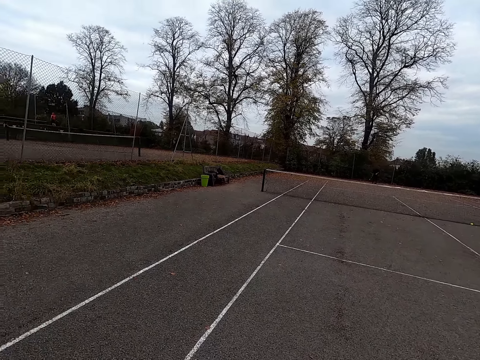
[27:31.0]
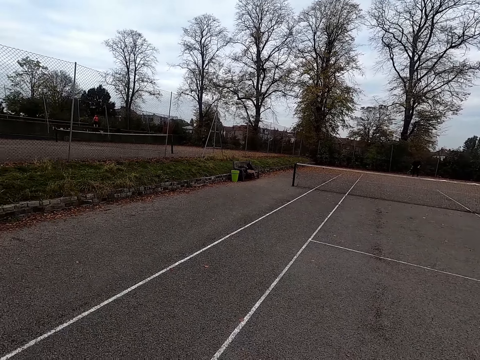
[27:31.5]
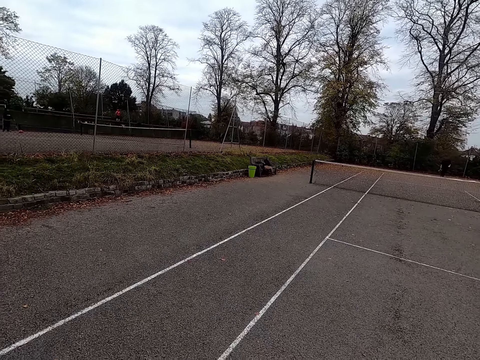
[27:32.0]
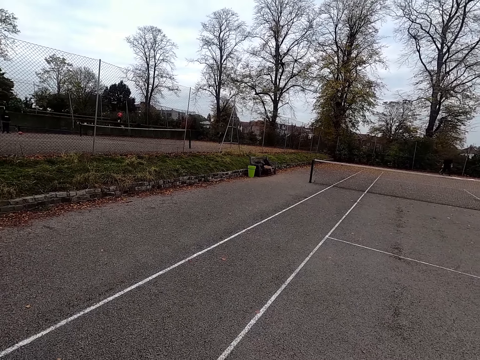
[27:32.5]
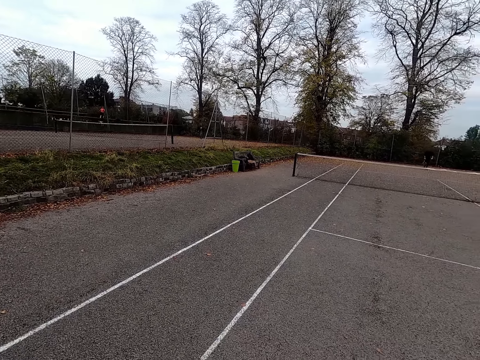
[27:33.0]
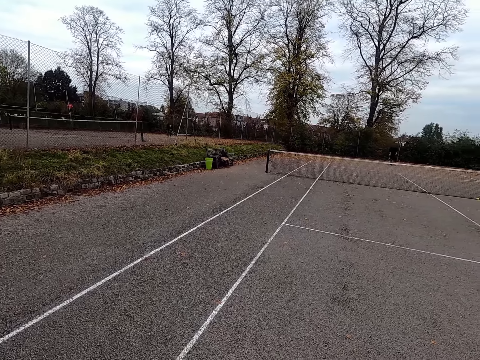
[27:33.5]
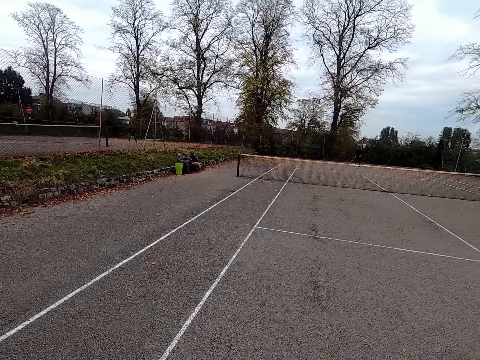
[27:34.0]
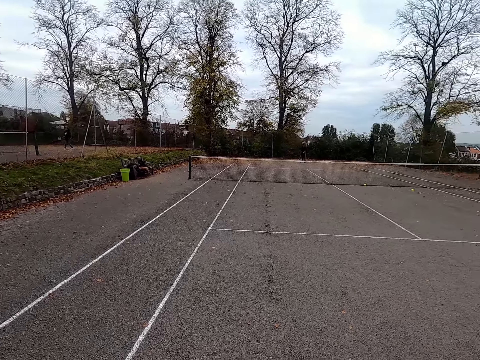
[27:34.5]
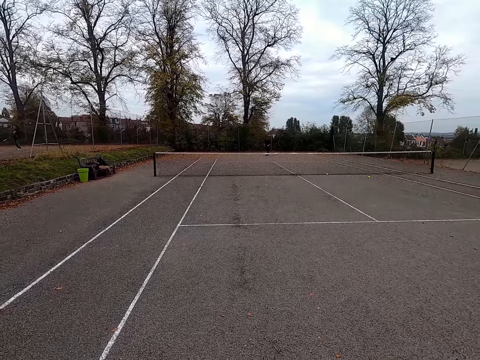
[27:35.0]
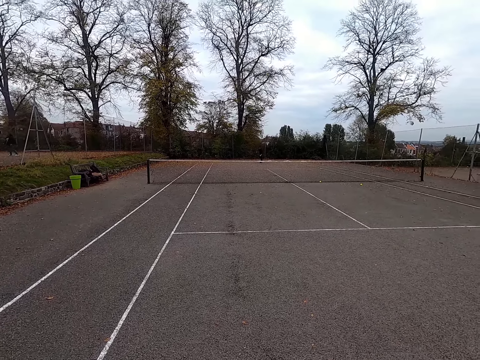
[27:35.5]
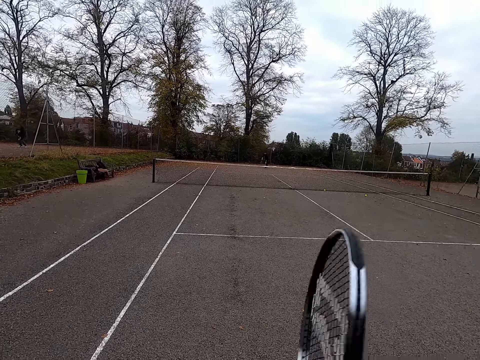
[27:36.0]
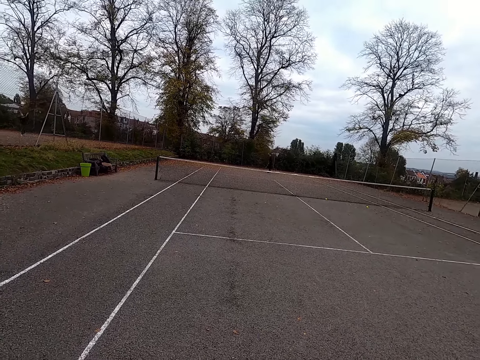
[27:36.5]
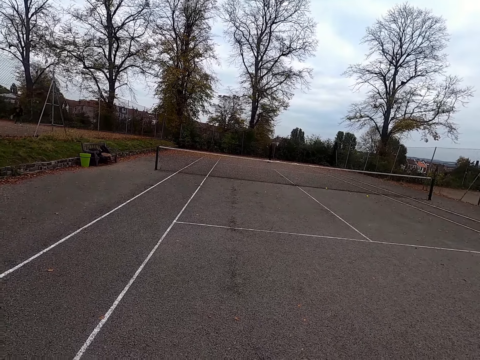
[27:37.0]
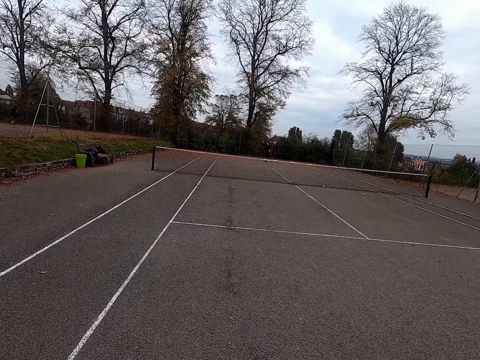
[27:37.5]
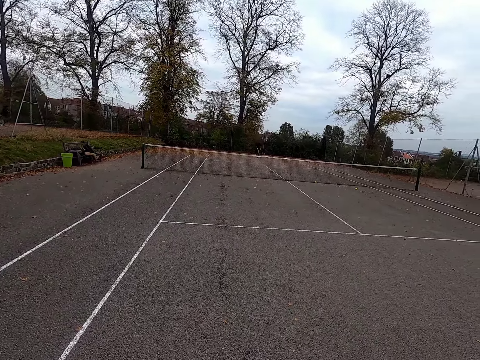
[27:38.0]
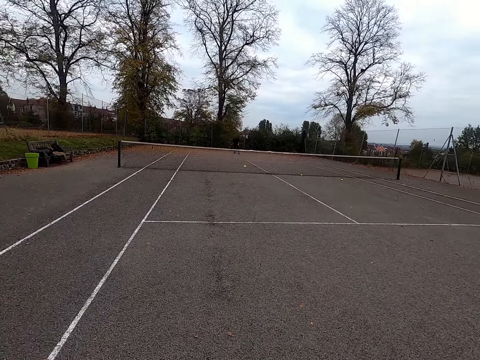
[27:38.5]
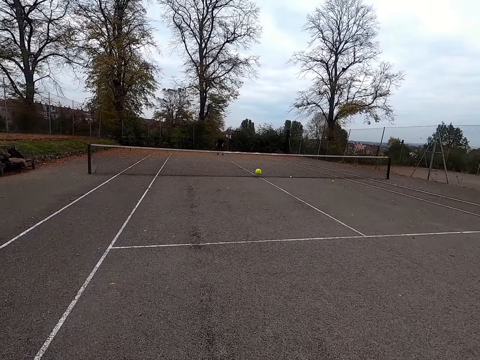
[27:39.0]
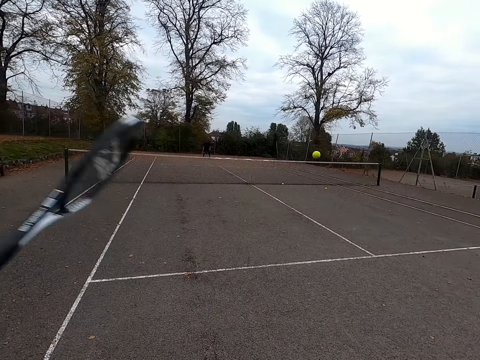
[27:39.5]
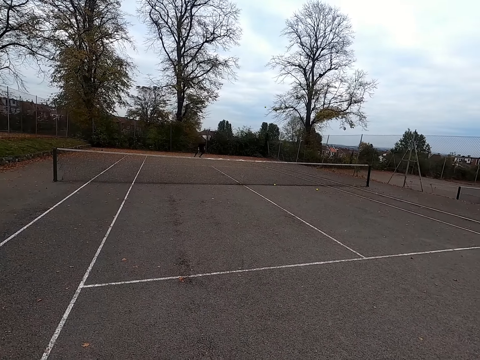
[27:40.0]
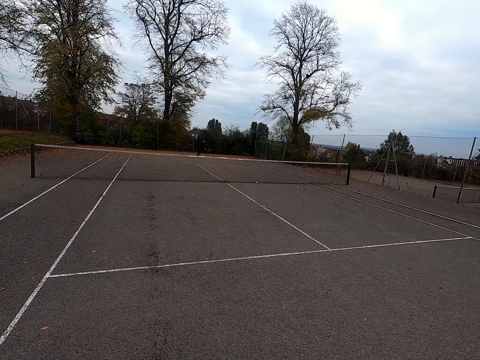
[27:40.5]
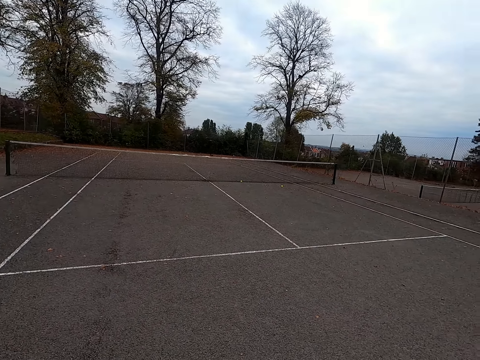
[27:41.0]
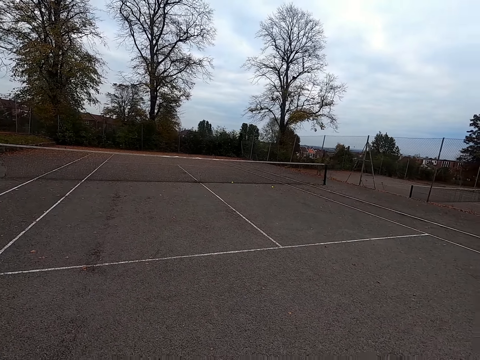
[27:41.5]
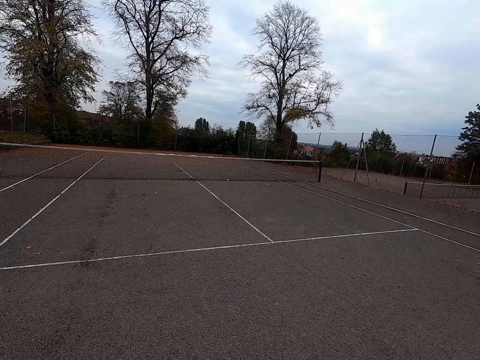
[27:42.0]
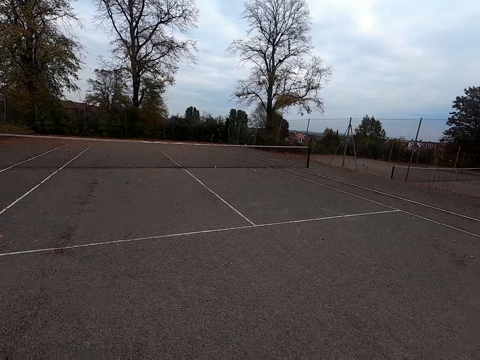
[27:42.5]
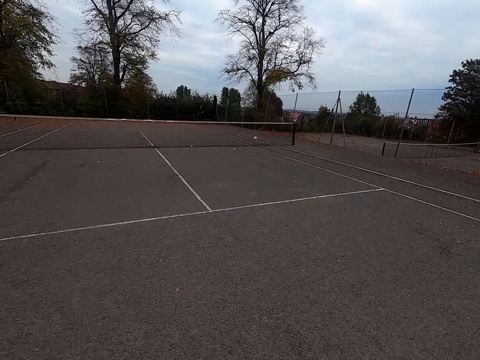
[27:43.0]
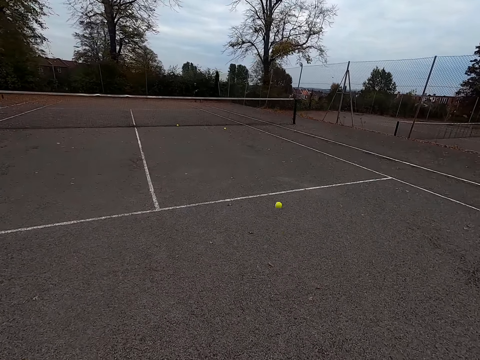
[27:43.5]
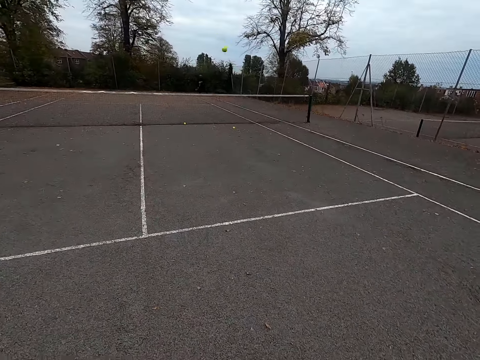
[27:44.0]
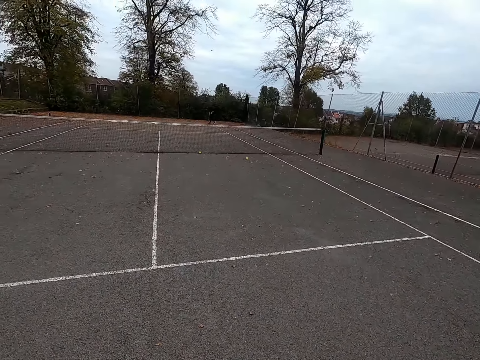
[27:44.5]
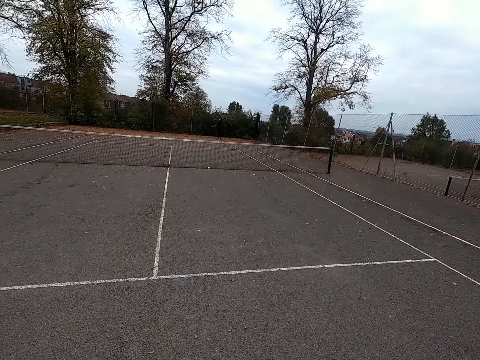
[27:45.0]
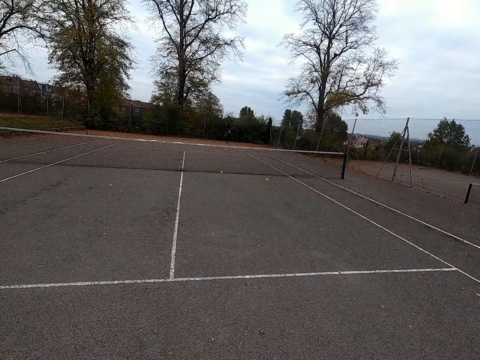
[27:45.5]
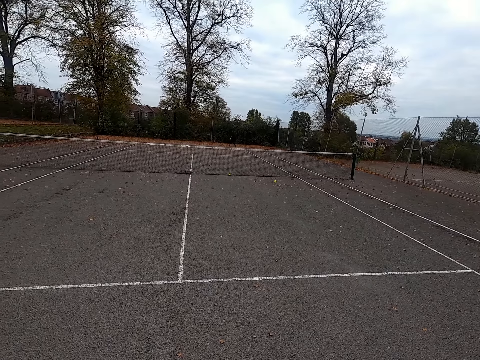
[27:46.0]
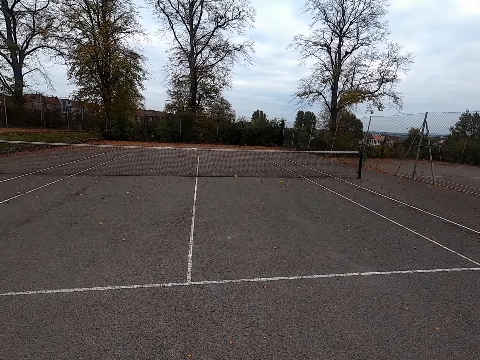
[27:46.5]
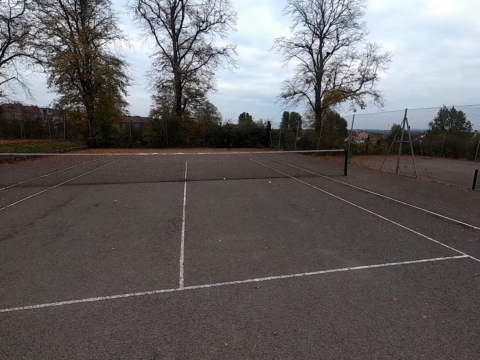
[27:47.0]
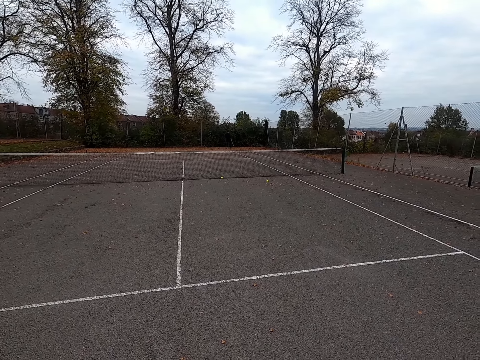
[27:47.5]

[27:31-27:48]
The camera wearer looks around the tennis court. They hold a racket. They look around. They walk around the tennis court and hit the ball with the racket. They walk around the tennis court and hit the ball with the racket.

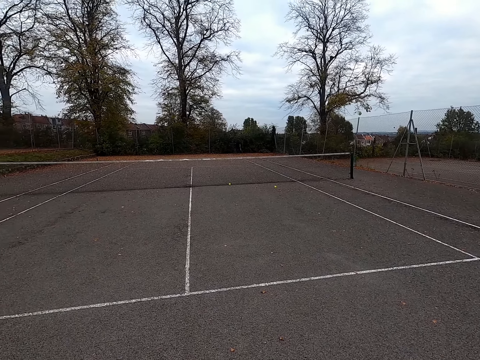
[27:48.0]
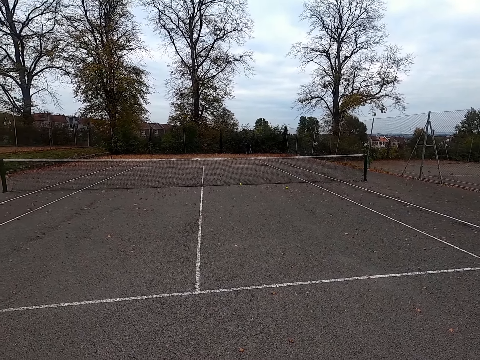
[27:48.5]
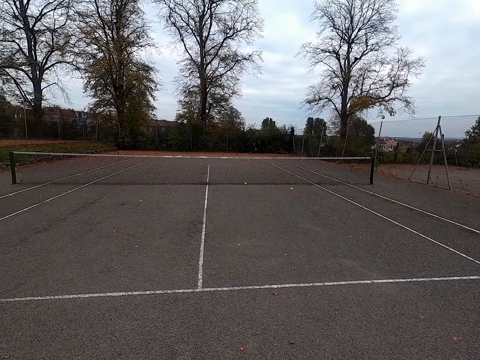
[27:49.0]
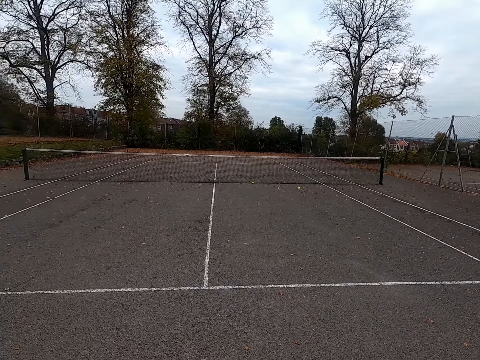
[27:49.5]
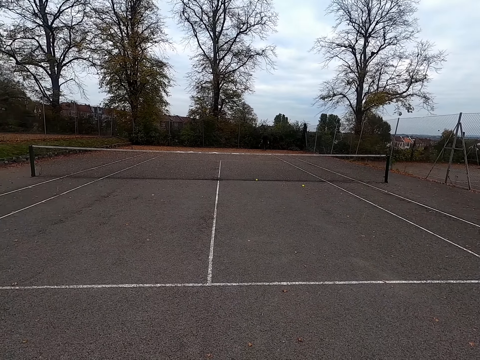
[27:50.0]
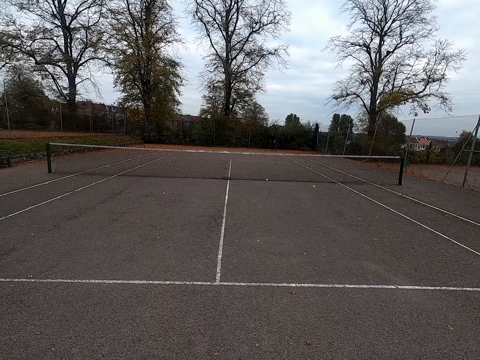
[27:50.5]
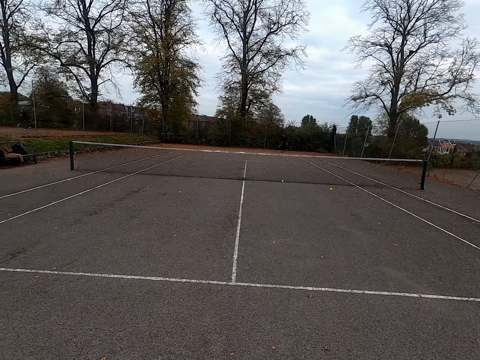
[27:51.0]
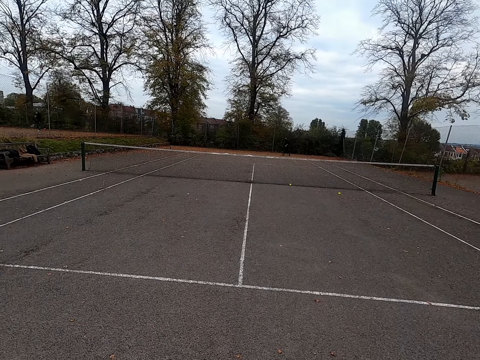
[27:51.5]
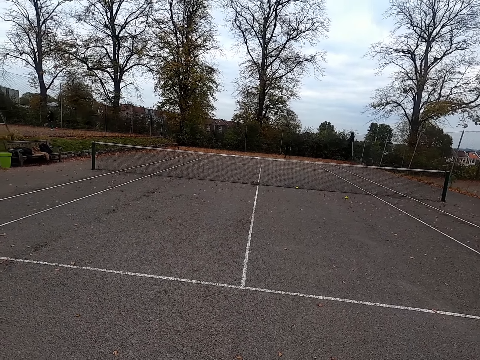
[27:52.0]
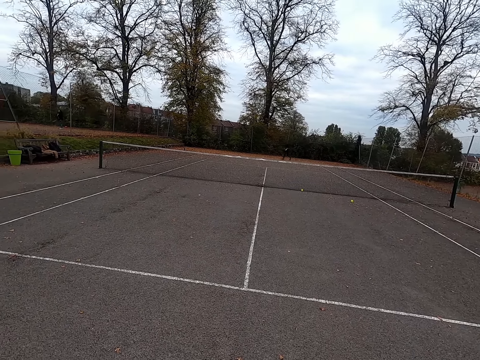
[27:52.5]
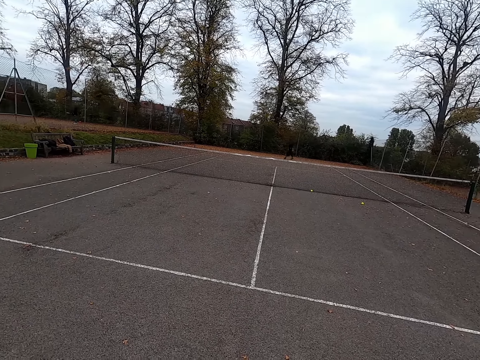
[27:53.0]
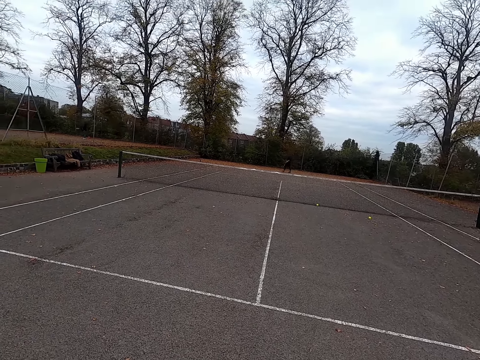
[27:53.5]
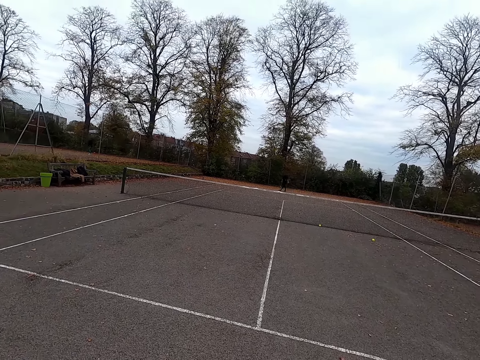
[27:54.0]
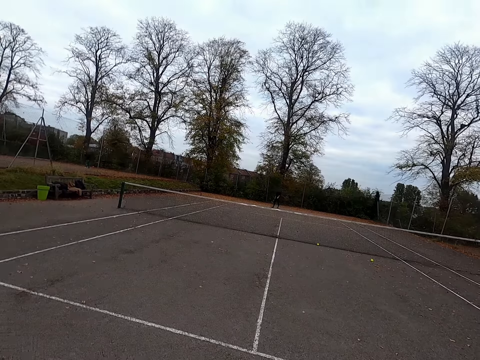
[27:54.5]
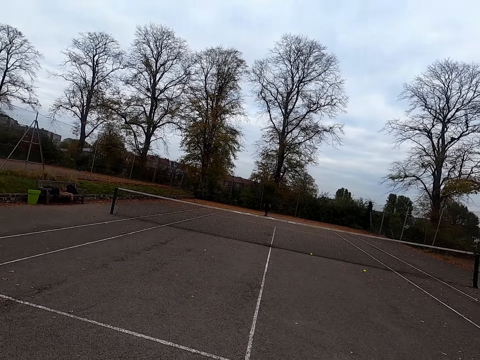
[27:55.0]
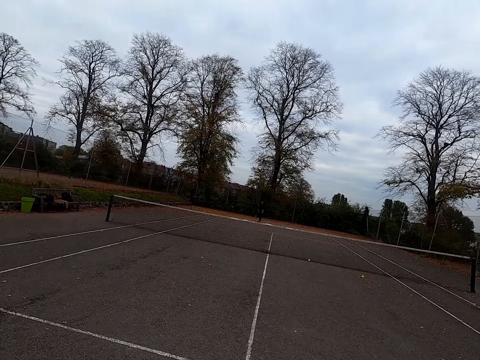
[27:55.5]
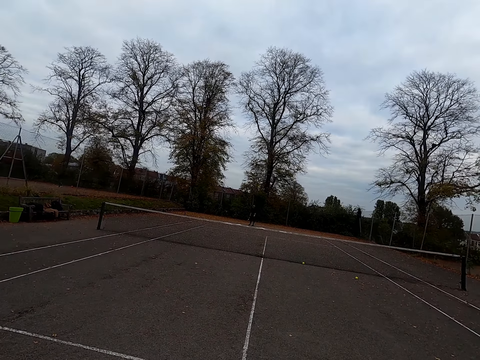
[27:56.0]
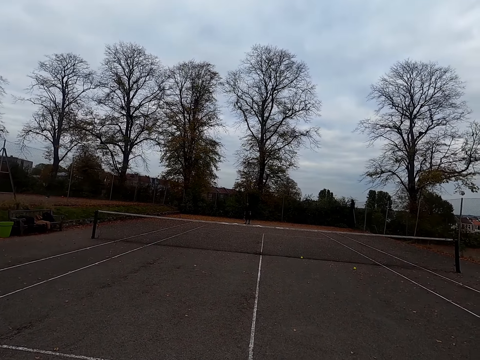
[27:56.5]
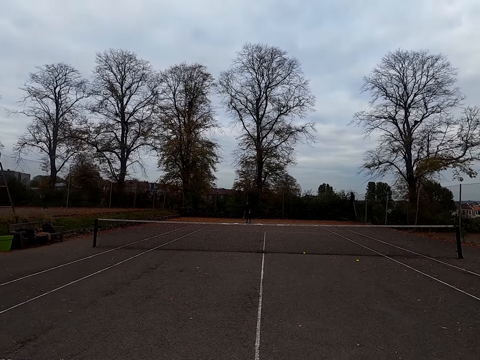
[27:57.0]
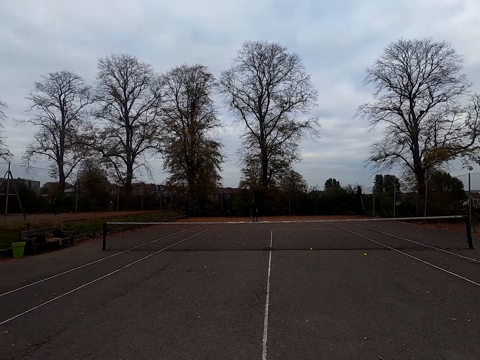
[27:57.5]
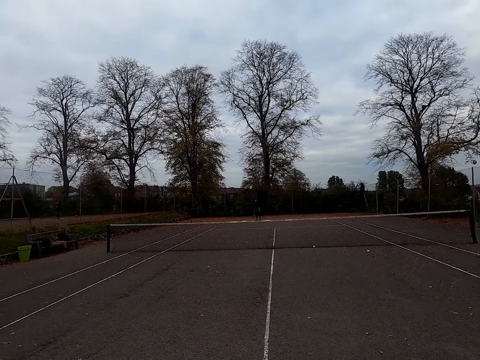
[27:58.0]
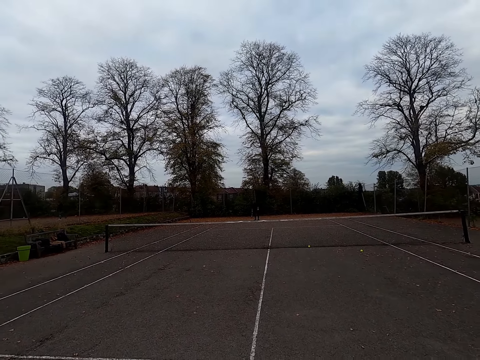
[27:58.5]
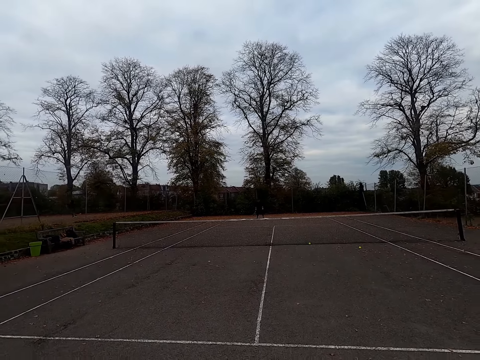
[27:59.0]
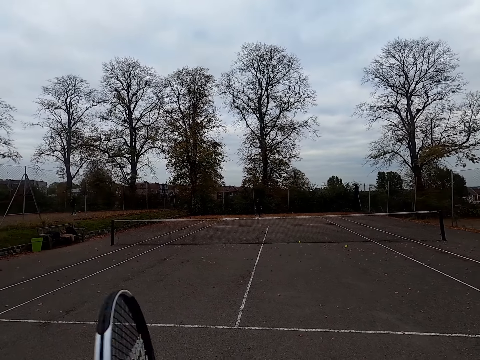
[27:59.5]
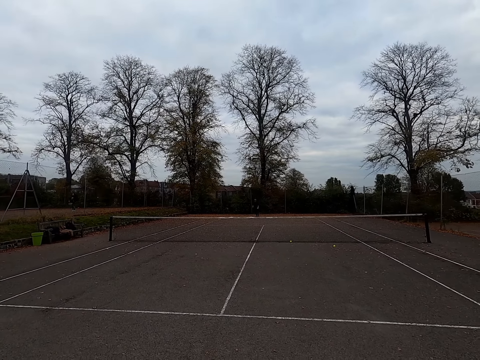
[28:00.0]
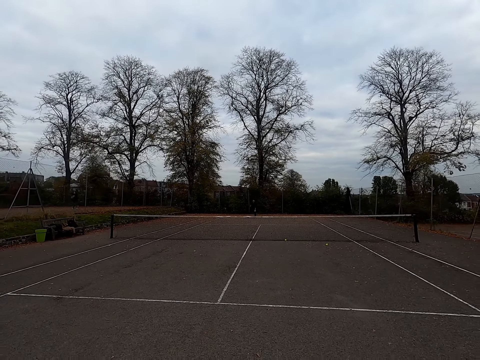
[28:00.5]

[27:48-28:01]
The camera wearer looks around the tennis court.
